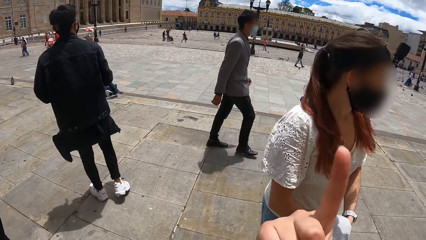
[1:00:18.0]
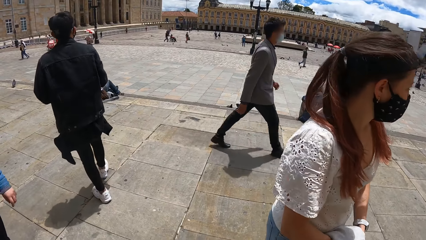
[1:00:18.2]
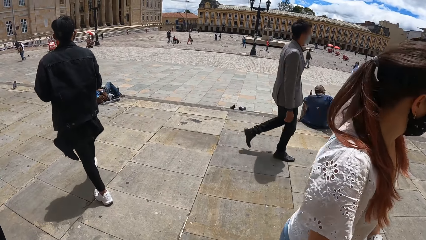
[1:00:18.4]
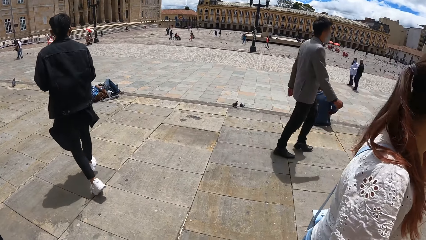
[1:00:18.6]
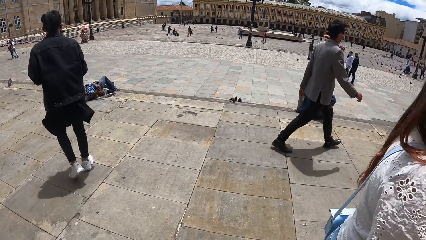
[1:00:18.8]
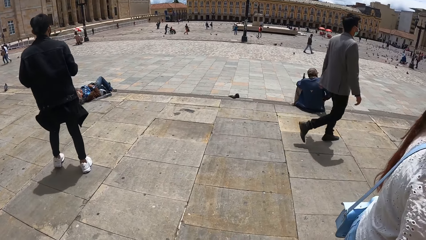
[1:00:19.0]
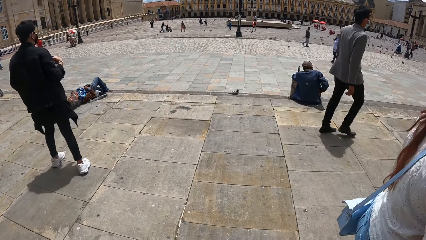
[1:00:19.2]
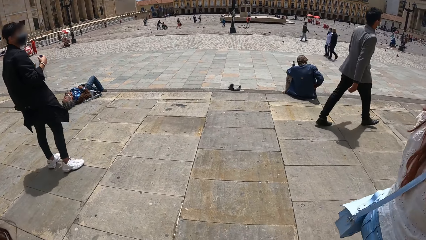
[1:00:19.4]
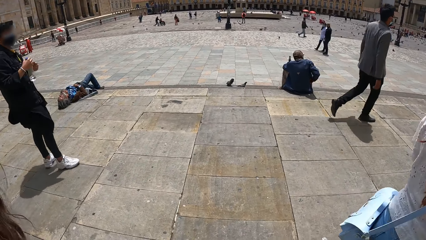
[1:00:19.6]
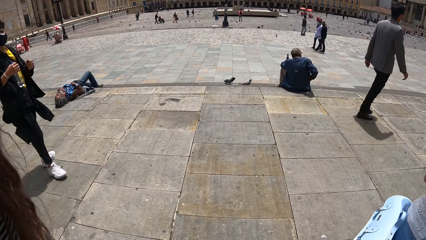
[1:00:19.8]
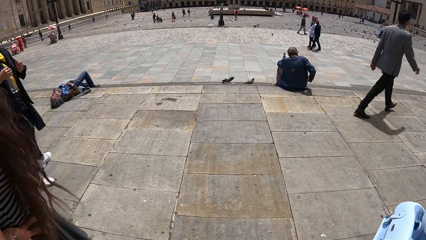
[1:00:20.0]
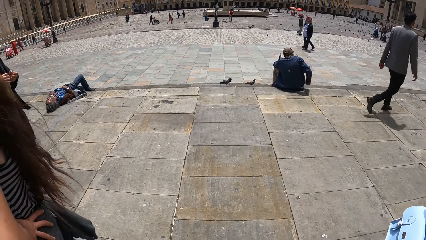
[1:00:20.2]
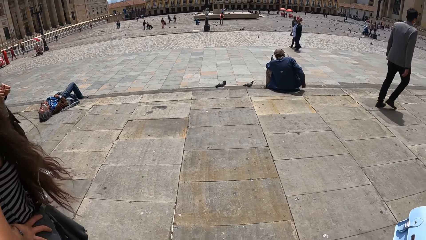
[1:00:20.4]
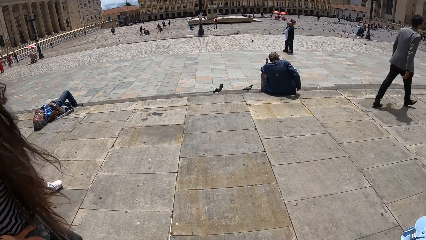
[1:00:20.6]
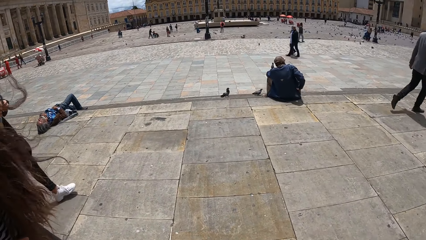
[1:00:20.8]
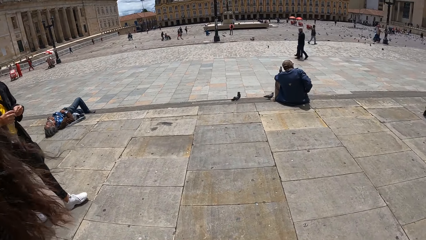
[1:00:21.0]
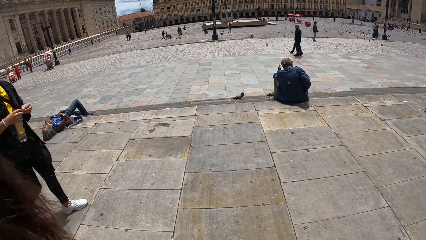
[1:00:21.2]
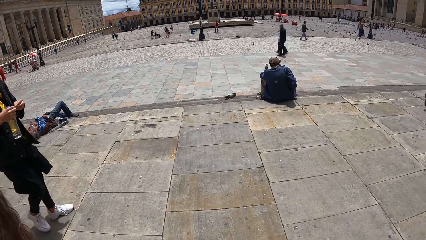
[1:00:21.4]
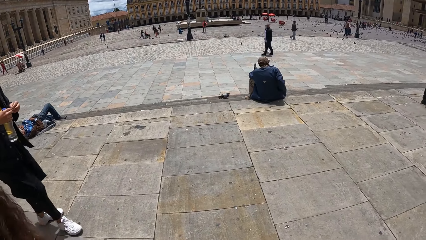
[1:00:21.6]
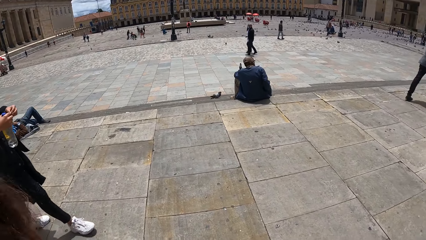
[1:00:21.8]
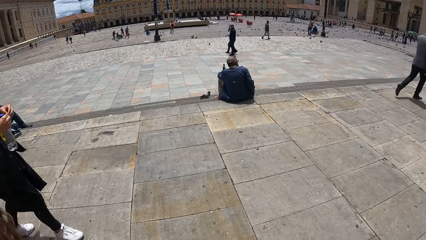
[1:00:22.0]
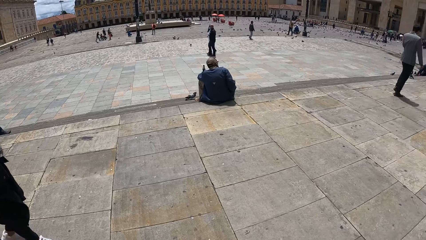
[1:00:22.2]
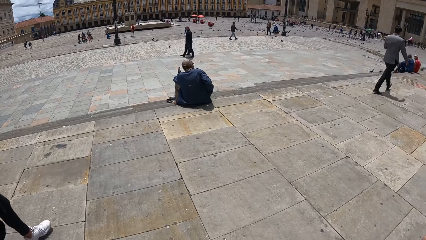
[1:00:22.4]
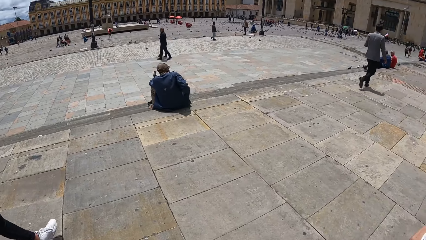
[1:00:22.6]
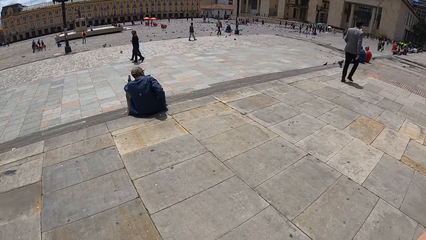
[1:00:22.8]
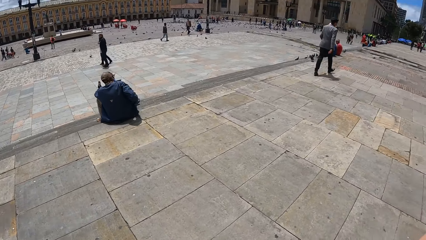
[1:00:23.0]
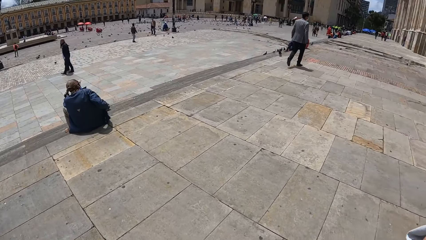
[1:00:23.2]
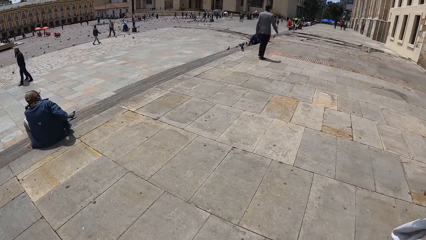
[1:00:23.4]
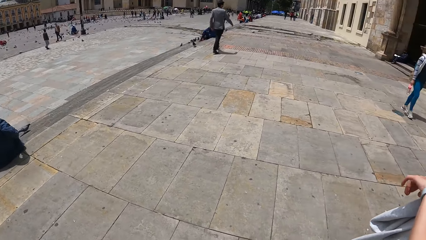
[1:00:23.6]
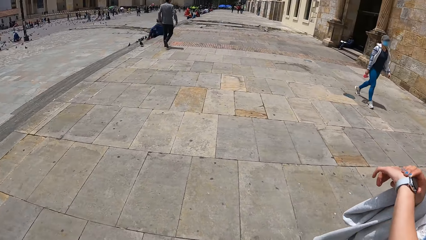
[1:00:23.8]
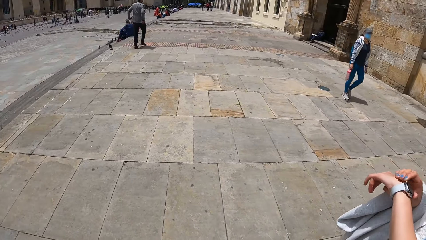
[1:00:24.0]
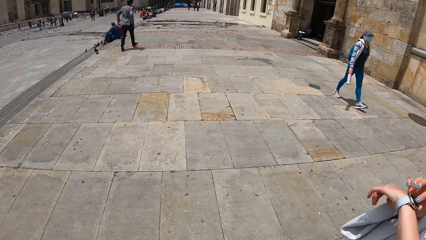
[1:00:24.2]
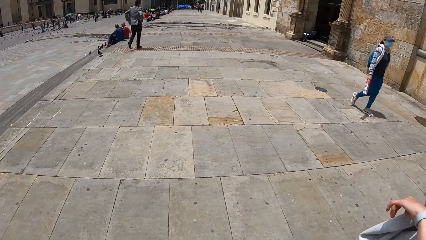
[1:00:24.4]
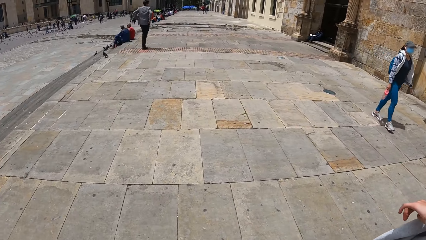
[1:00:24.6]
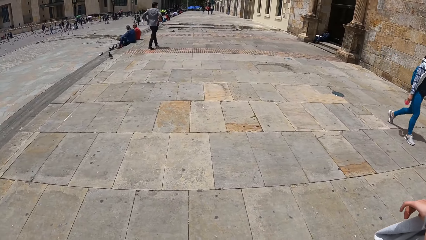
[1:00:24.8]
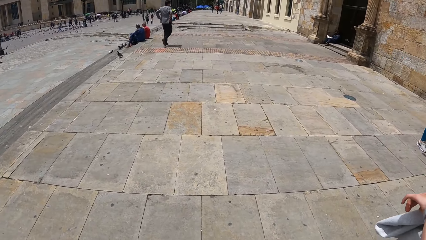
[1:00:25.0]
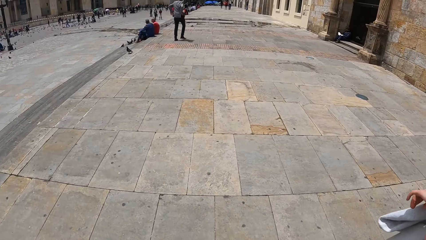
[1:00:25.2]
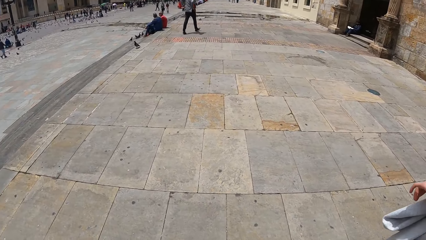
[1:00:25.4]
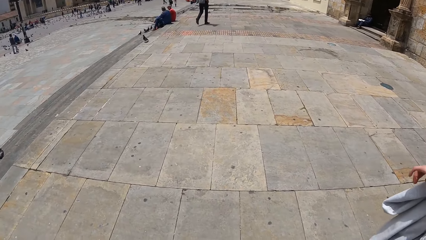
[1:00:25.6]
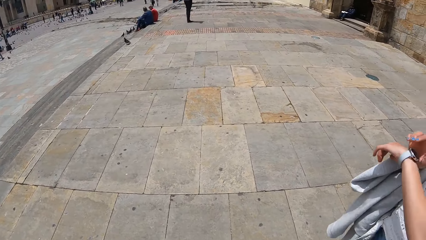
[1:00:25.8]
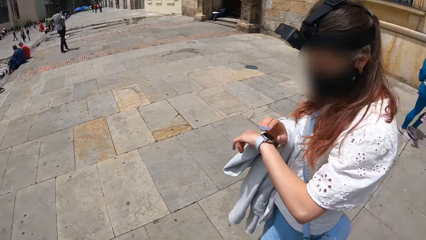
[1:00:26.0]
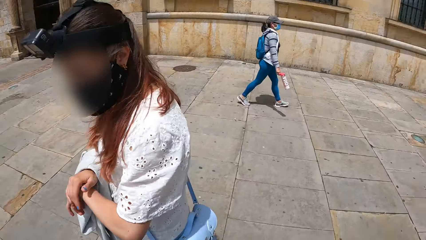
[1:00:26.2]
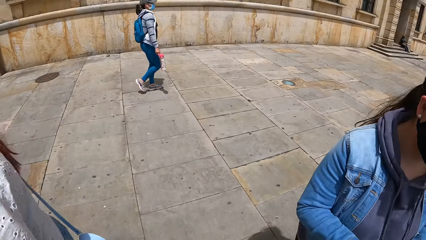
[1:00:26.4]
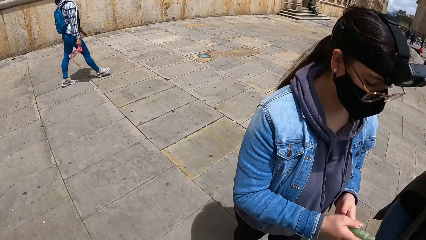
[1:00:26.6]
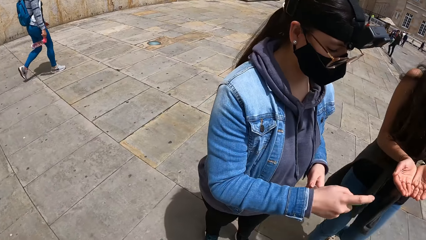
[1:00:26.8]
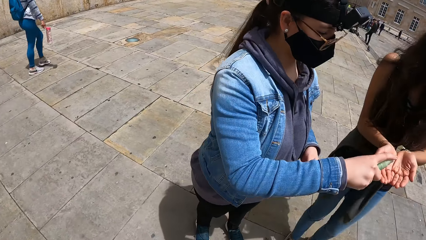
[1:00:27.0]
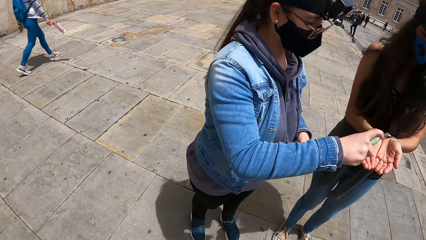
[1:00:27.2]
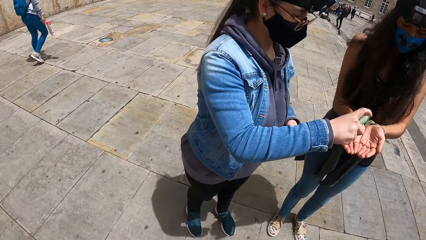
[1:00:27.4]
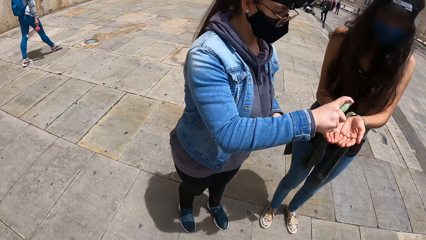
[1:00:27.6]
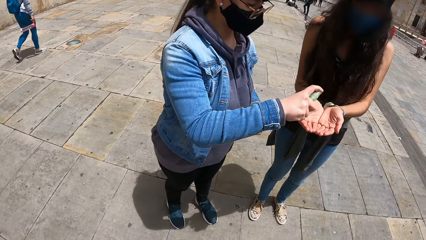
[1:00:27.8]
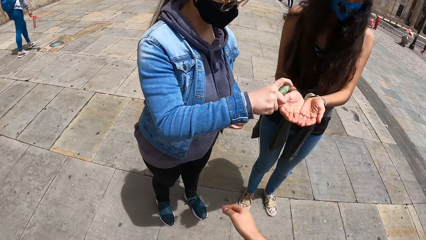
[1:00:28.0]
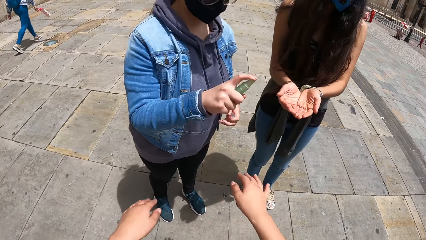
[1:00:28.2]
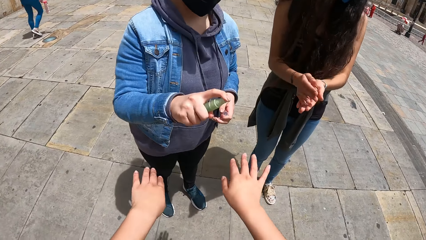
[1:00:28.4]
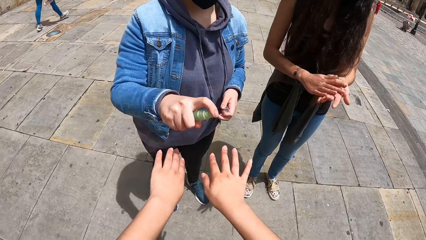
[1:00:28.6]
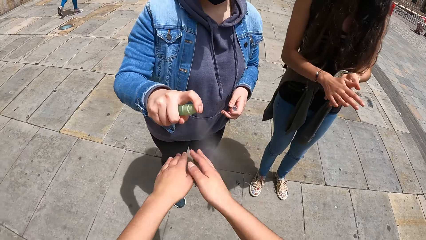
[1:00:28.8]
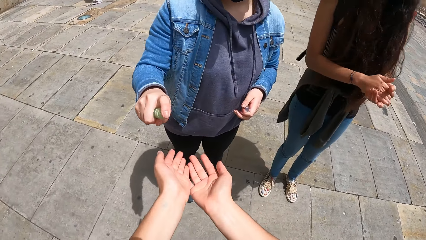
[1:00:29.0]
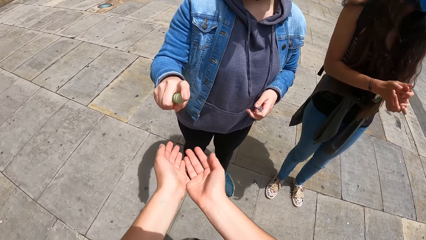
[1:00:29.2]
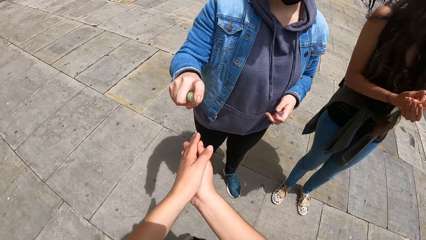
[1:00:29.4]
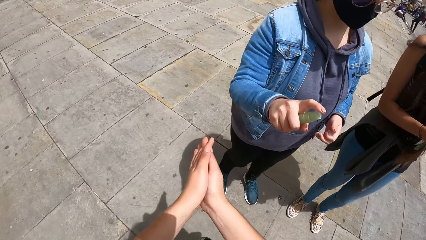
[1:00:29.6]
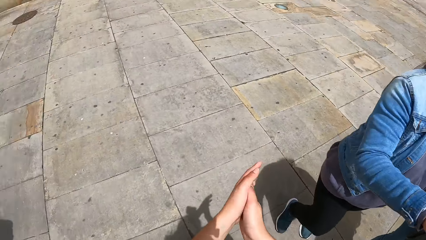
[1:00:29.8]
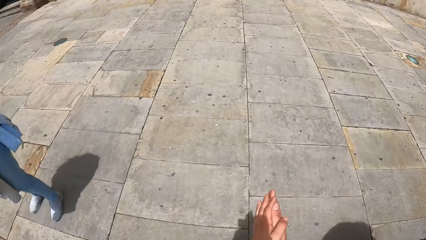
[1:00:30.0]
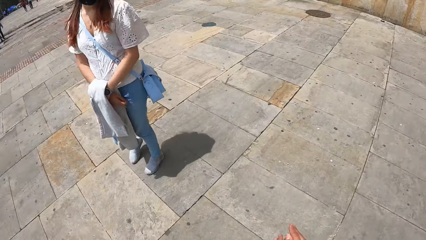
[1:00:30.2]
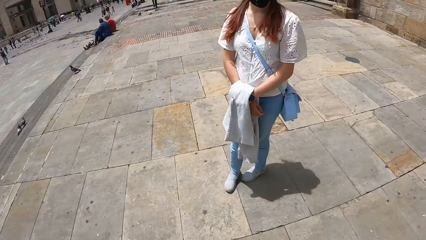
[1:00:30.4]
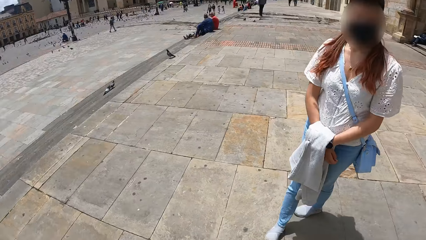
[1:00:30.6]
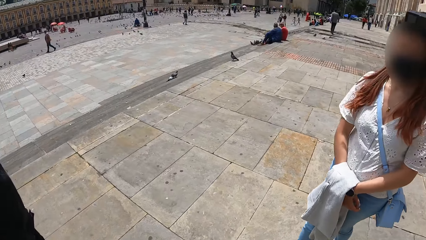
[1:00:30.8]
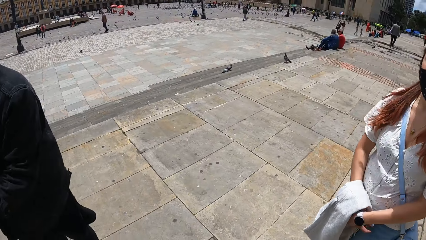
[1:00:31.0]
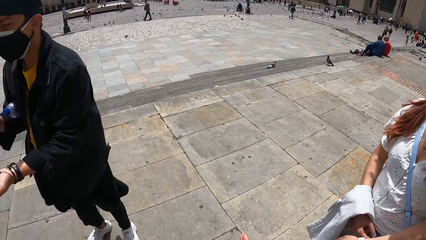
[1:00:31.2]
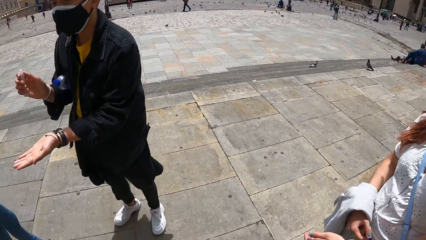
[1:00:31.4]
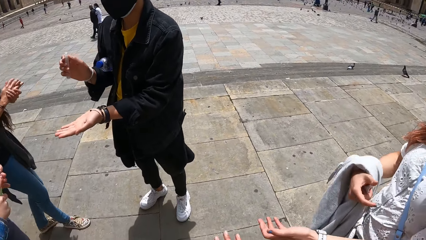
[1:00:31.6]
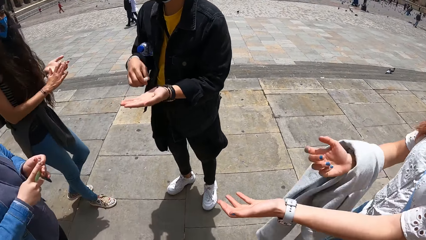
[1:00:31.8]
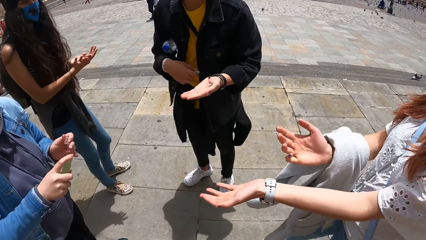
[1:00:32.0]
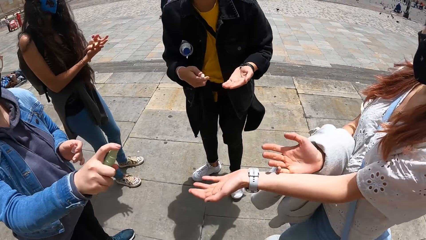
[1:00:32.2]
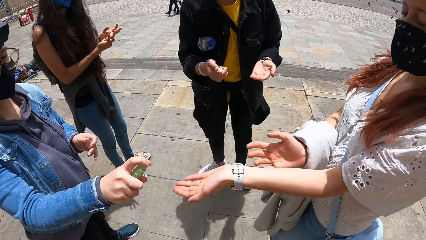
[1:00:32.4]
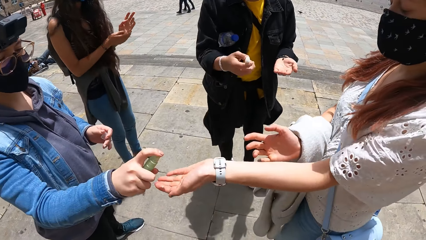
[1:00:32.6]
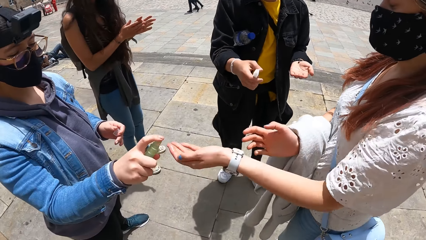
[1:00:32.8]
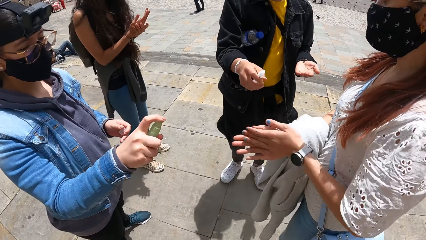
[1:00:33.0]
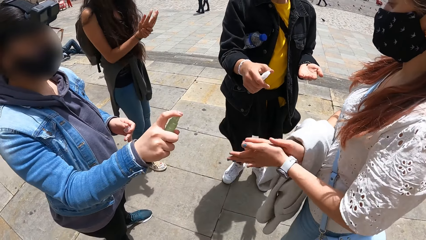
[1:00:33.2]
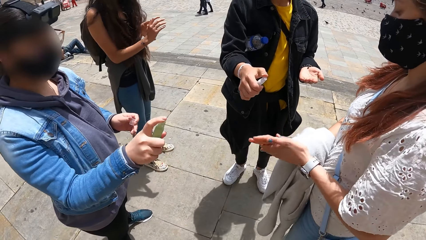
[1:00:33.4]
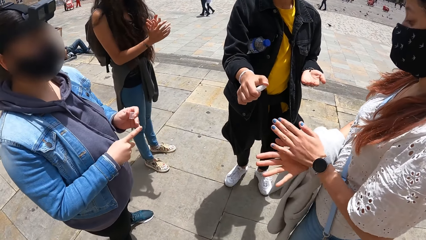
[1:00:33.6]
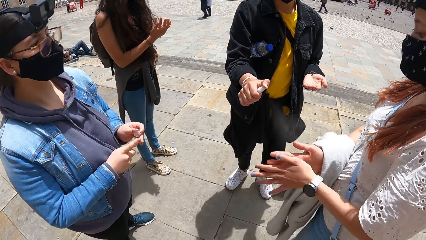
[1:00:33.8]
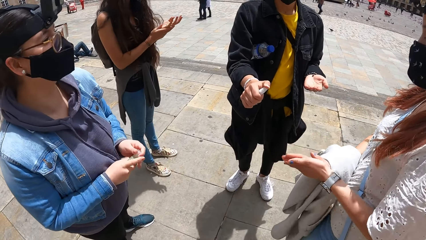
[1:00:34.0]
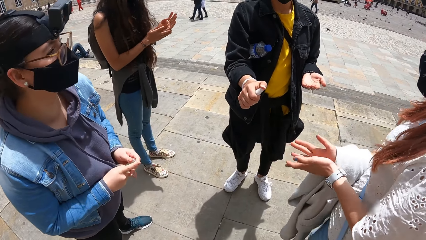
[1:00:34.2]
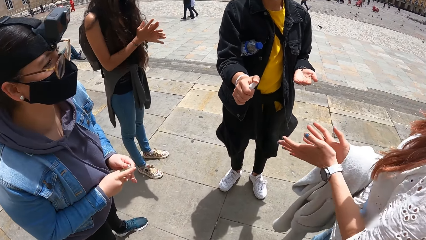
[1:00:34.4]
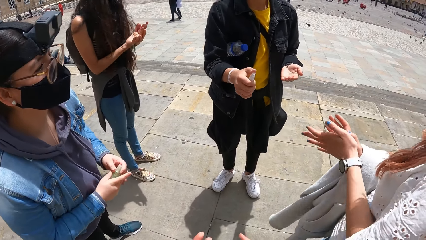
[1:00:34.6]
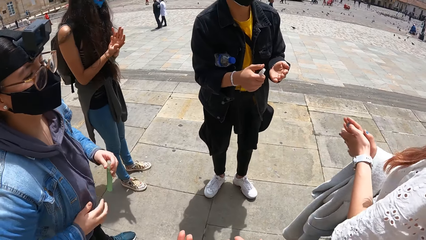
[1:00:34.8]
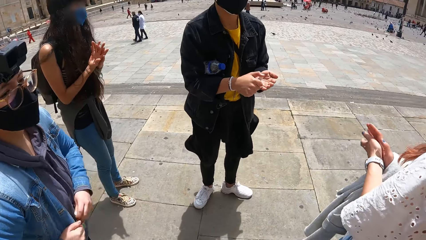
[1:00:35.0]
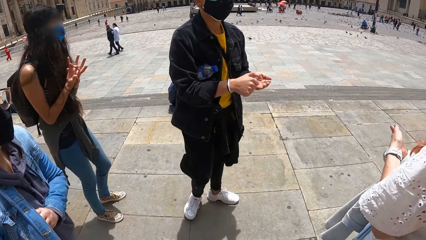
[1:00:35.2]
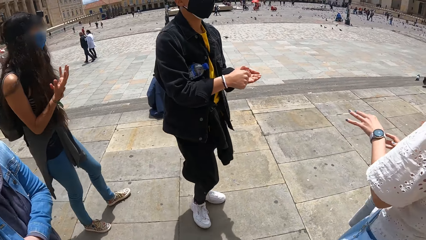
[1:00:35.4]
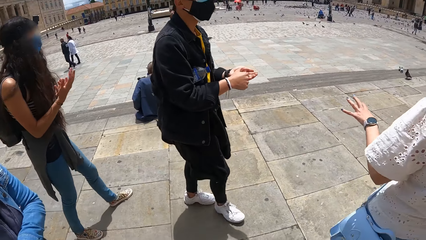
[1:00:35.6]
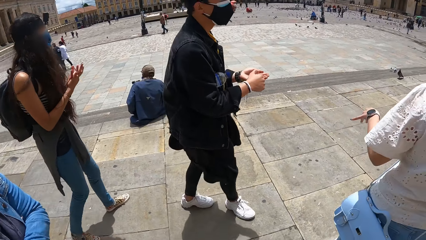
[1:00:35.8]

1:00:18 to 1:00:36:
A woman operates a wrist watch on her left hand with her right hand. A second woman holds a hand sanitizer in her right hand. The second woman sprays the hands of a third woman with the hand sanitizer in her right hand. The camera wearer stretches both hands towards the second woman. The second woman sprays the hands of the camera wearer with the hand sanitizer in her right hand. The third woman rubs her hands together. The camera wearer turns both hands, rubs both hands together, and looks around. The man stretches his left hand towards the second woman. The man holds a hand sanitizer in his right hand. The first woman stretches her left hand towards the second woman. The second woman sprays the left hand of the first woman with the hand sanitizer in her right hand. The first woman rubs both hands together. The man sprays the hand sanitizer towards the first woman with his right hand. The second woman covers the hand sanitizer in her right hand with a lid in her left hand. The man sprays his left hand with the hand sanitizer in his right hand. The second woman puts the hand sanitizer in her pocket with her left hand. The man walks on the walkway. The camera wearer walks on the walkway. The first woman walks on the walkway. The second woman walks on the walkway. The third woman walks on the walkway.
